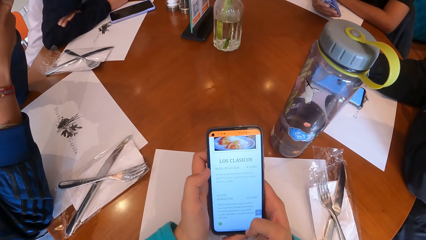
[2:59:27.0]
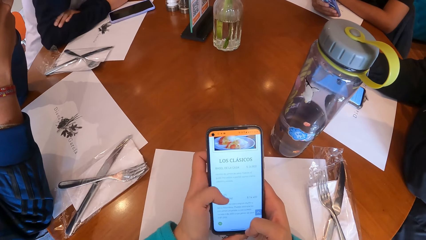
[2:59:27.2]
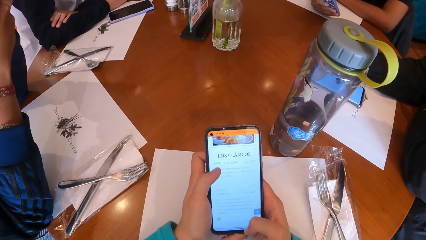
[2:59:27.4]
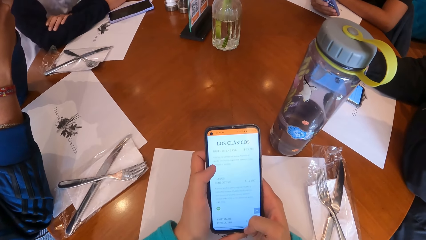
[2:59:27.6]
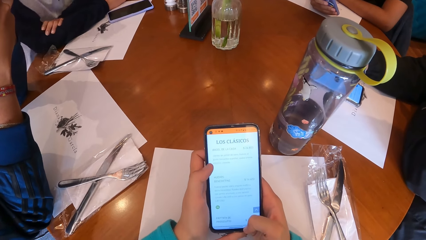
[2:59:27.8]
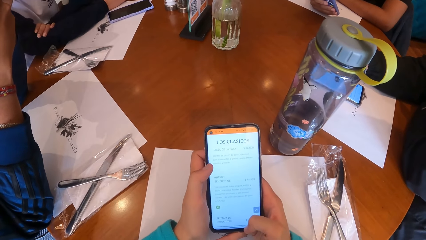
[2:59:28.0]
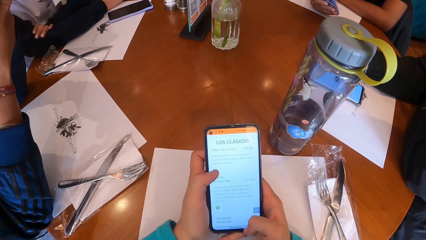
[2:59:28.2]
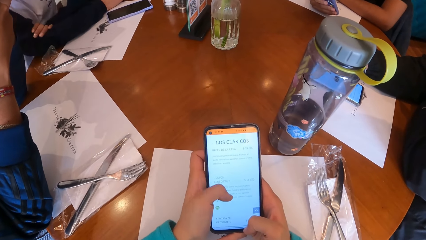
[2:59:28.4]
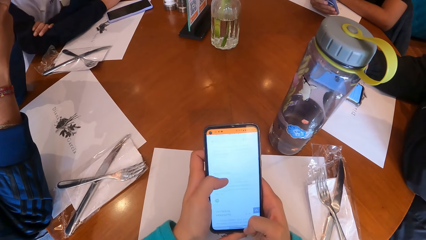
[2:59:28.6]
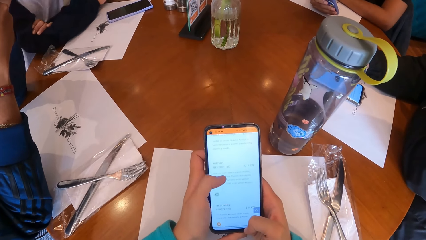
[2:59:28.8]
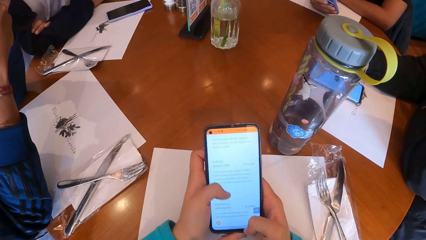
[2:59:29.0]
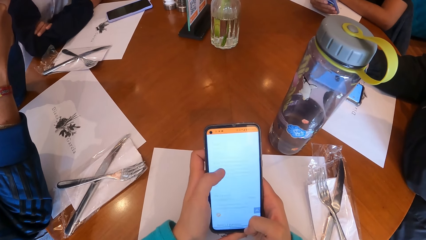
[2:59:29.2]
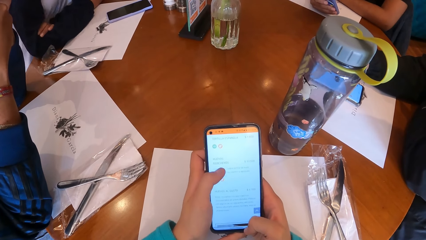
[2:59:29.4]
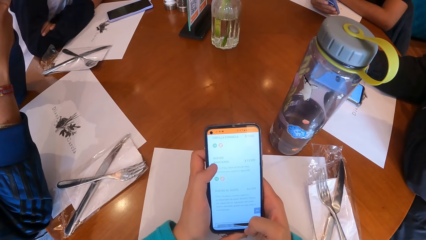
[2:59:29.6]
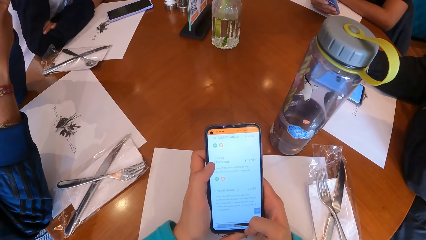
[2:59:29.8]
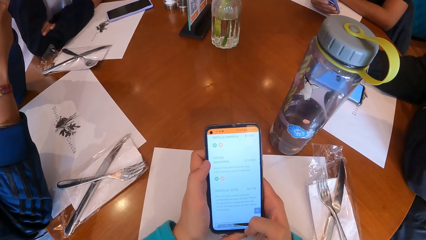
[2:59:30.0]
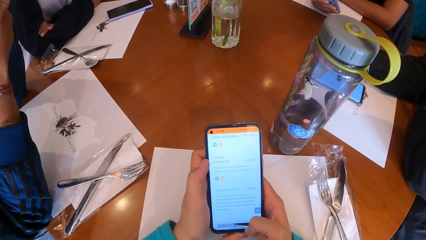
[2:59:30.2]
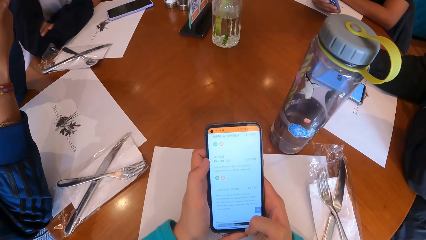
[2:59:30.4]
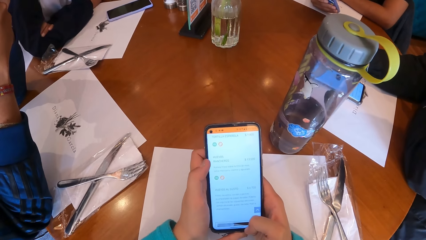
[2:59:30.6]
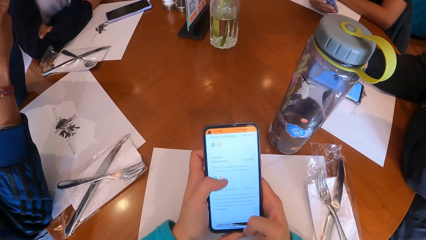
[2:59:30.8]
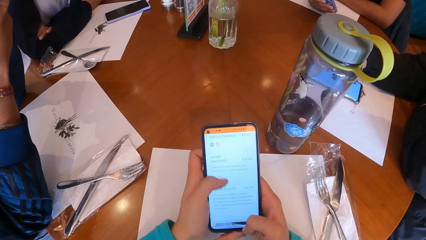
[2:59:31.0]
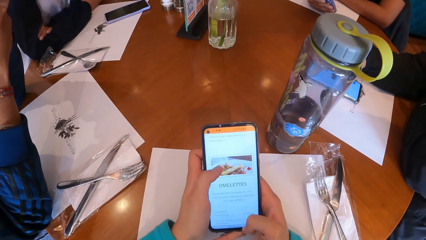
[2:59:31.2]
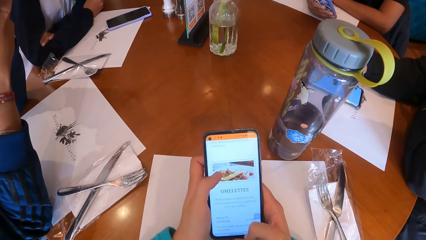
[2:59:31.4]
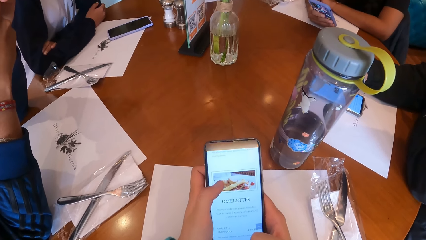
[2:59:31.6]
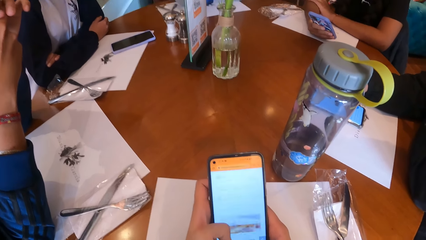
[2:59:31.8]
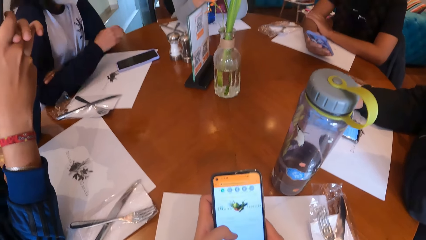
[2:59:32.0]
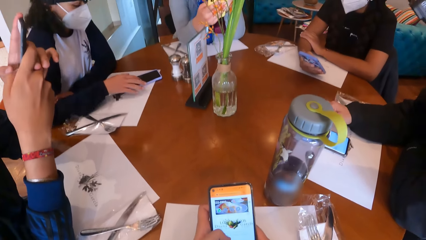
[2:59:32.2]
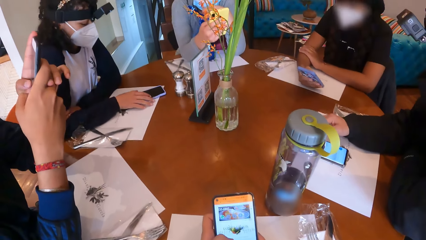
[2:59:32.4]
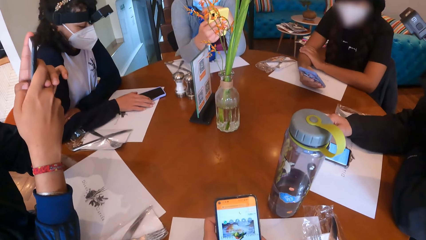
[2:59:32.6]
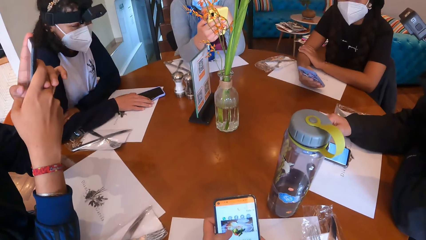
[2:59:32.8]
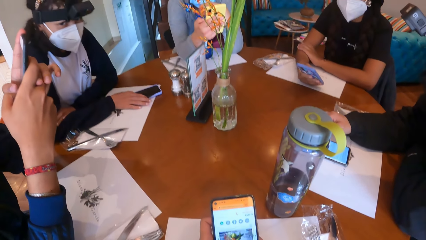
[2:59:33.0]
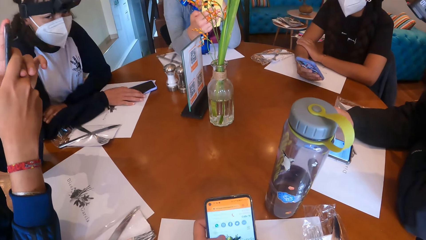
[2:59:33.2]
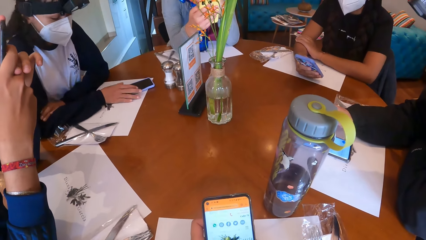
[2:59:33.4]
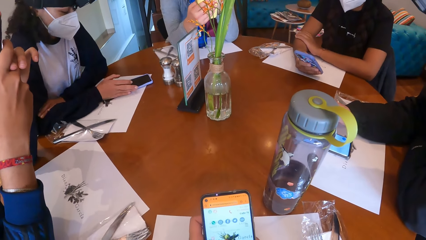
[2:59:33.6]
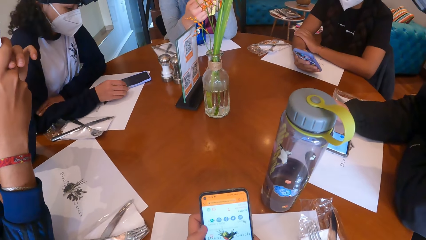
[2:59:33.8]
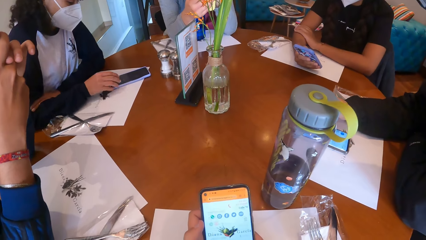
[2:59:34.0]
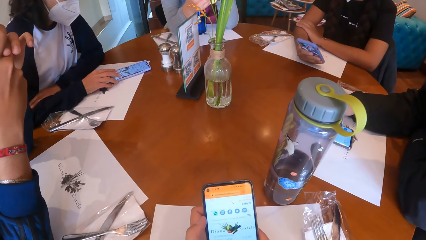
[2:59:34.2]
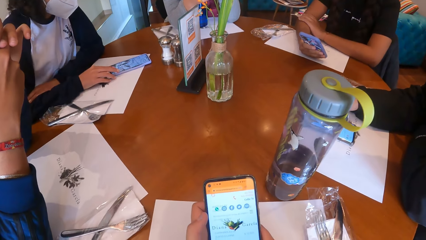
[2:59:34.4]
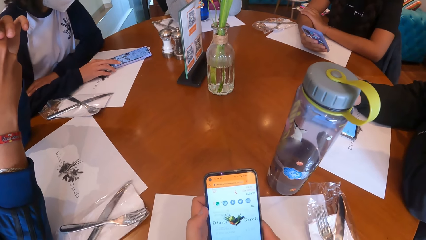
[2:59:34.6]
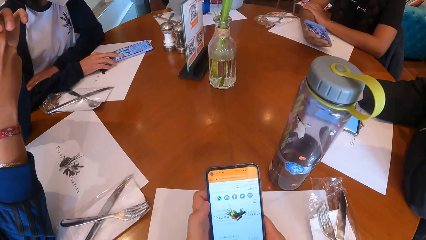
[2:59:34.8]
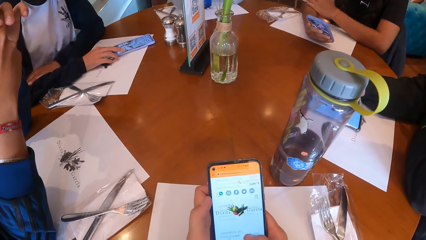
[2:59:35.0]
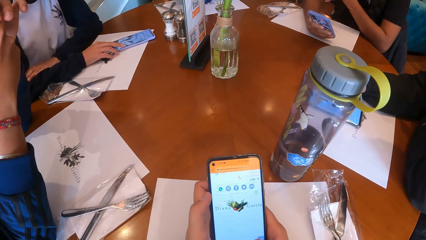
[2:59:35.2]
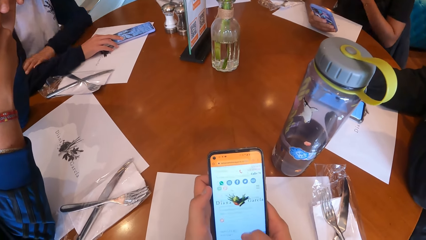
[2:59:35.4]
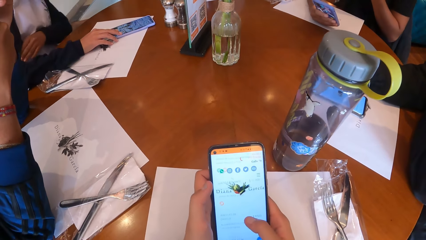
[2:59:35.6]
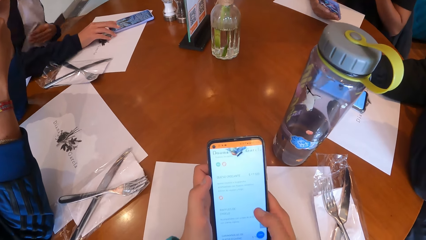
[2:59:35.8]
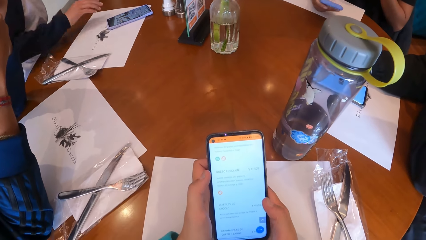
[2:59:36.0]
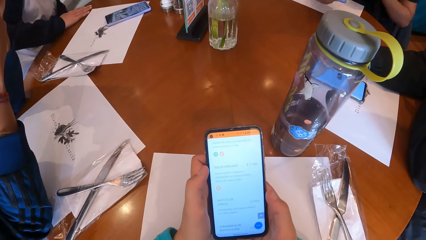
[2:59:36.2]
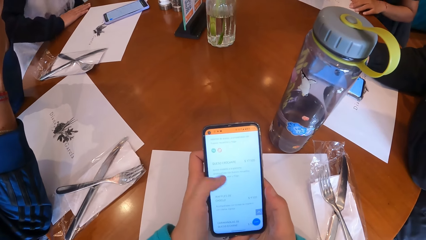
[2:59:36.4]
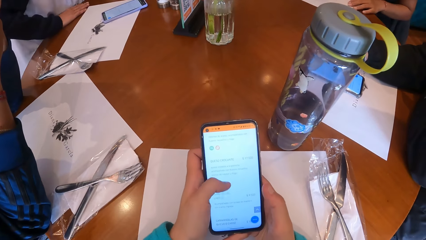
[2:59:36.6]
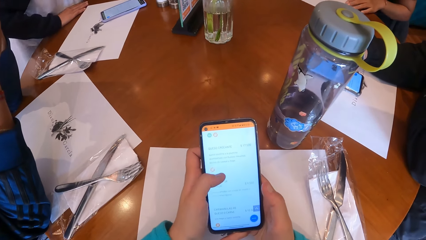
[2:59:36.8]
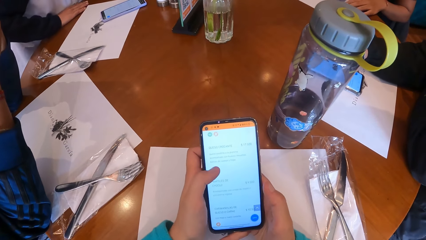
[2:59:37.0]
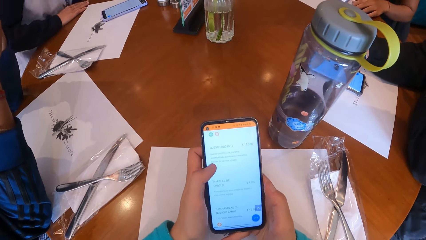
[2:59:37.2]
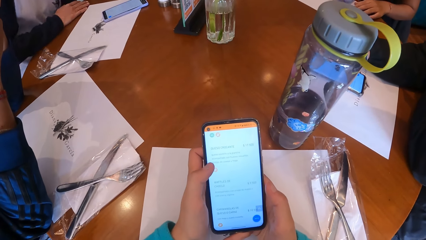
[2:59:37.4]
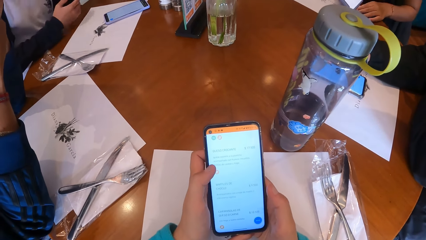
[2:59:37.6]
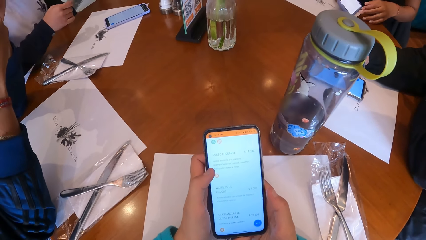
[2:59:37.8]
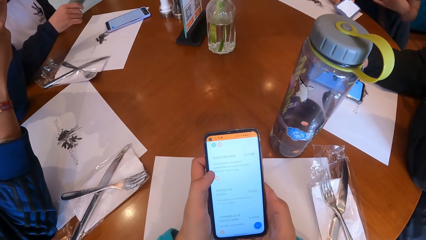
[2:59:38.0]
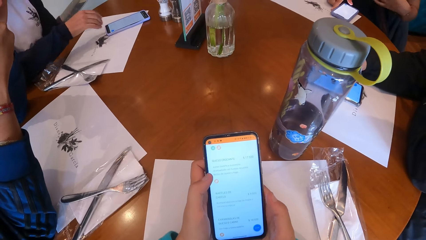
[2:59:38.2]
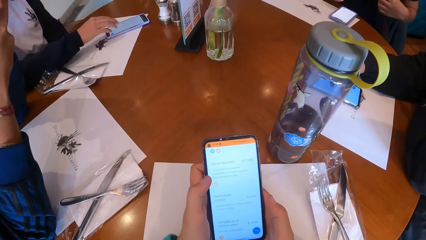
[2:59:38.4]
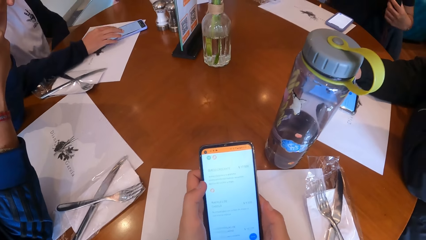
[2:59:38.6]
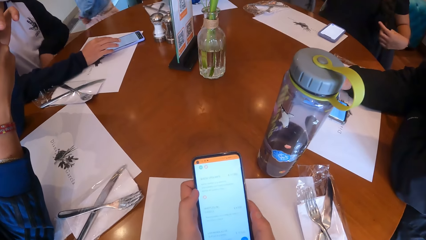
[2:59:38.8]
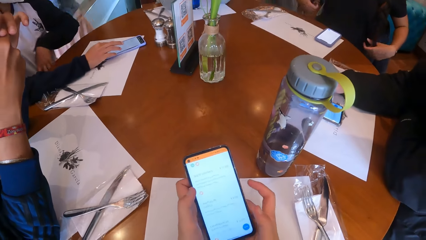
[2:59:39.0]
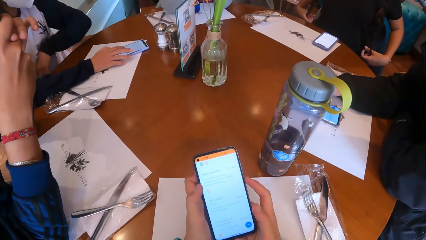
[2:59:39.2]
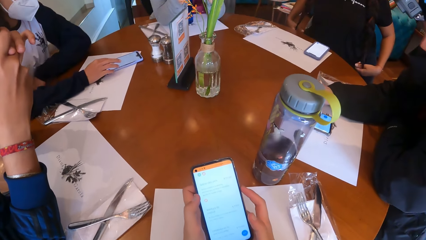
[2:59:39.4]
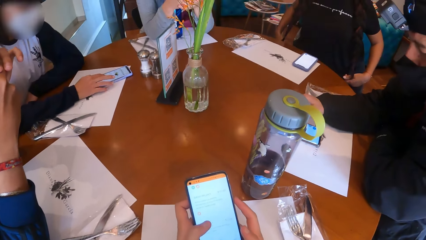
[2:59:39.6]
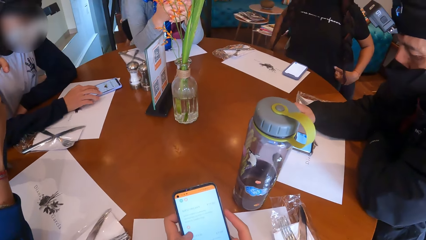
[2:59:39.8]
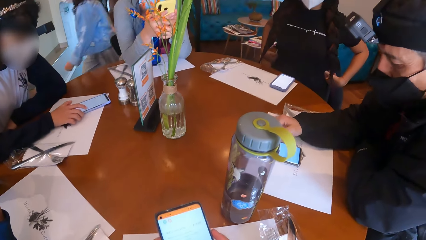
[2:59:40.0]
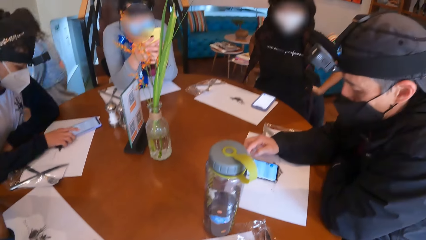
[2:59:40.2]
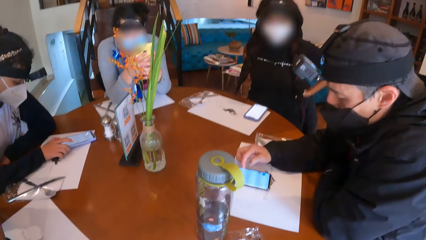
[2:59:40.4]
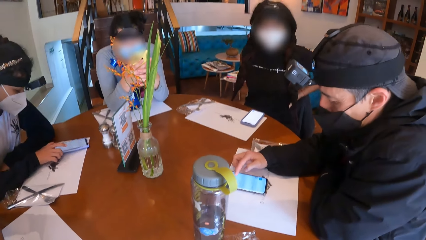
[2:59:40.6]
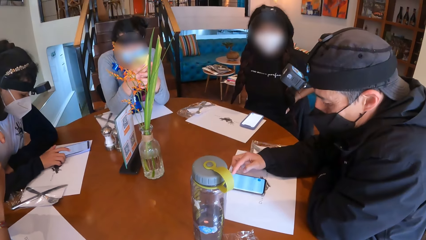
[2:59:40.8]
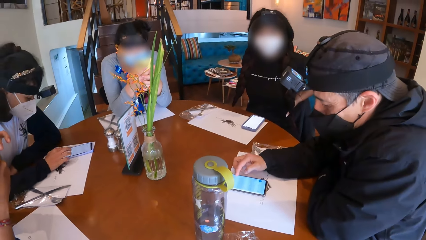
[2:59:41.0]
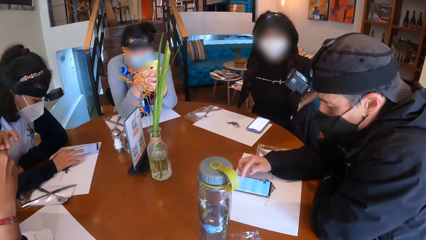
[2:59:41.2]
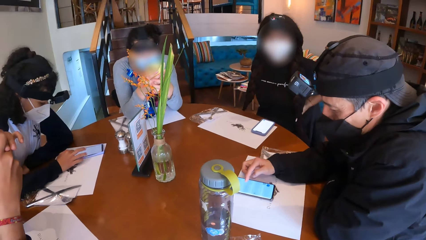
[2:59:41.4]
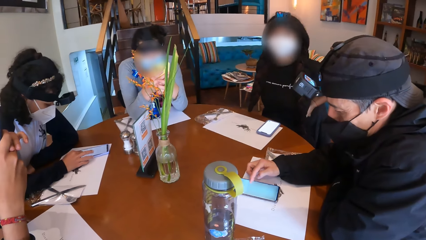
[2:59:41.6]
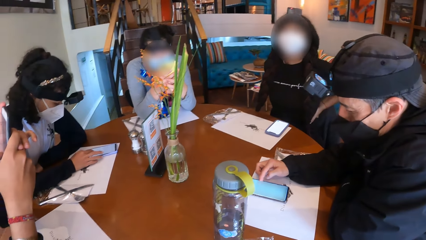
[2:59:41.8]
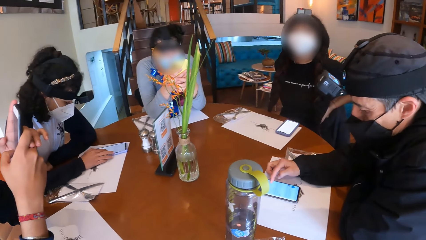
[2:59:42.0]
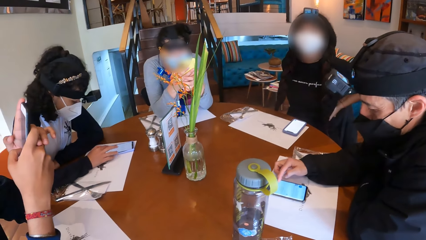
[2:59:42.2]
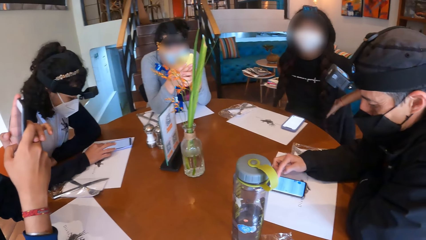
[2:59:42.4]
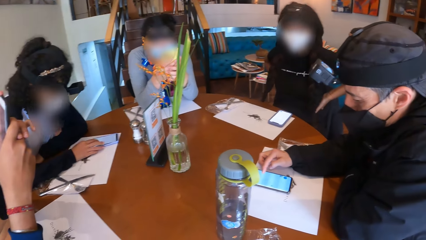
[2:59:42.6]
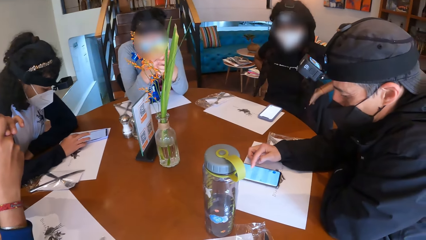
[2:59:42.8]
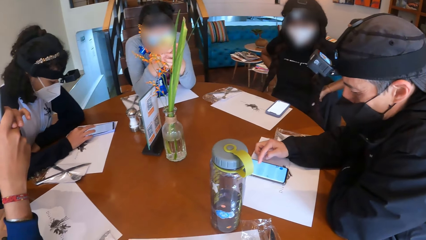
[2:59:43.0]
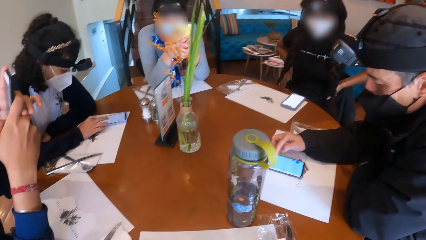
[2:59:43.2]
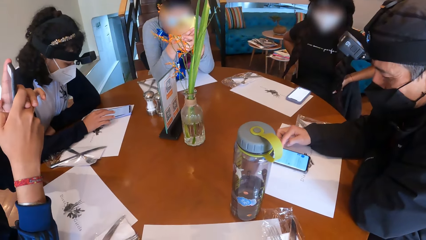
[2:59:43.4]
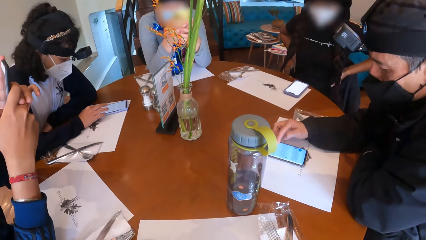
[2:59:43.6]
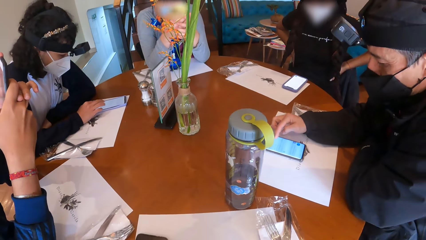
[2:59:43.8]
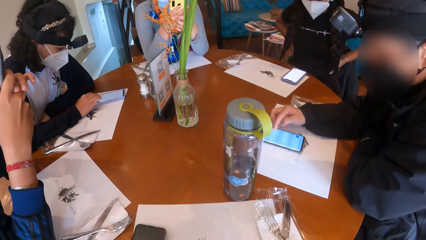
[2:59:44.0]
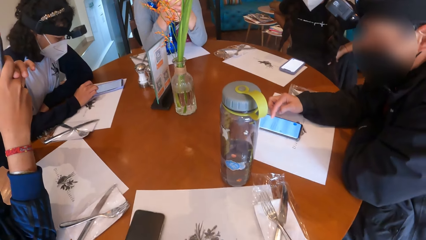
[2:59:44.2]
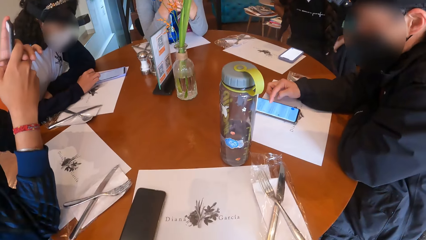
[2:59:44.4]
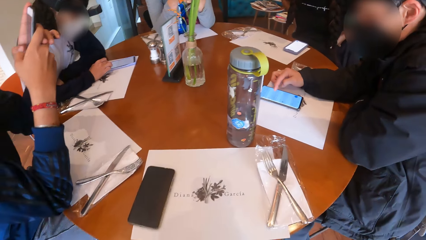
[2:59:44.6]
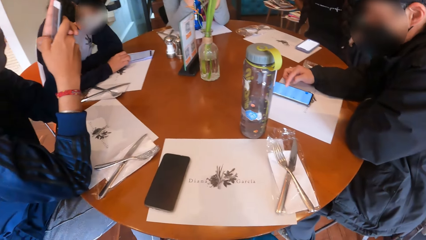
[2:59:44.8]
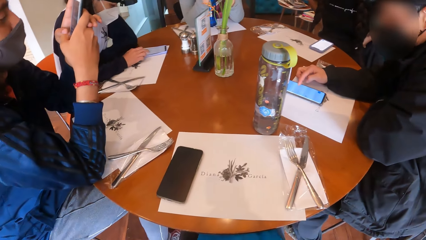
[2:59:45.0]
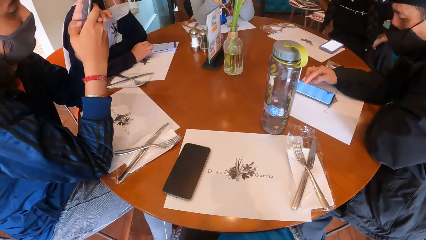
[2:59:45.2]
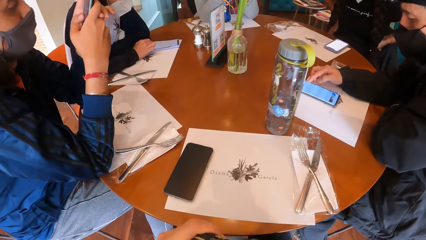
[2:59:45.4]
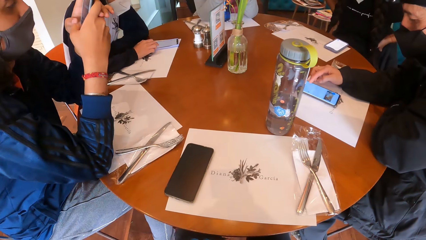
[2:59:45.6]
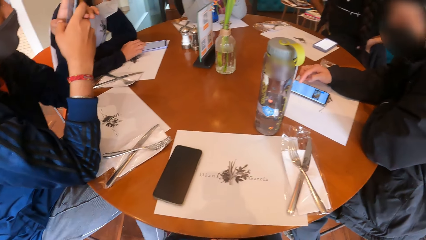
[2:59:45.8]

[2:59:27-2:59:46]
The woman operates the cellphone on the table with her right hand. Another woman moves a paper on the table with her left hand. The first woman picks up a cloth on the ground with her left hand. The other woman drops the cellphone in her right hand on the table and touches her hair with both hands. The first woman operates the cellphone on the table with her right hand. A man uses a phone. The camera wearer drops the cellphone on the table with her left hand.
